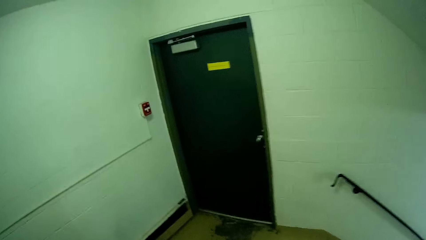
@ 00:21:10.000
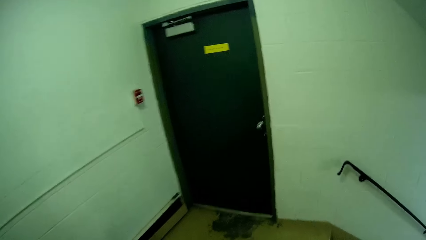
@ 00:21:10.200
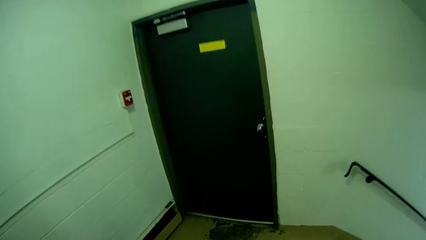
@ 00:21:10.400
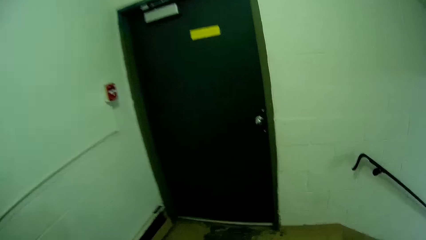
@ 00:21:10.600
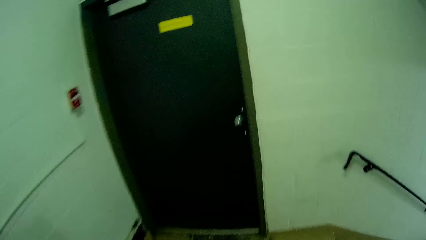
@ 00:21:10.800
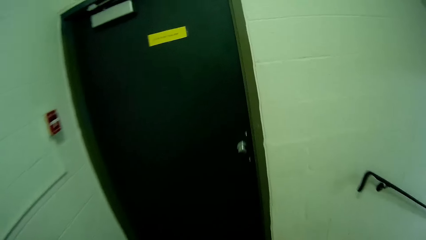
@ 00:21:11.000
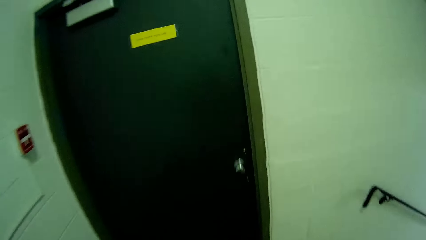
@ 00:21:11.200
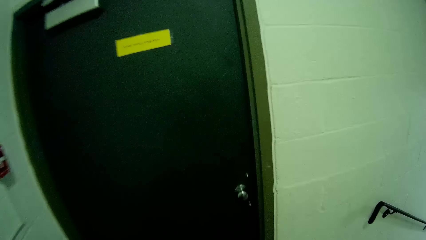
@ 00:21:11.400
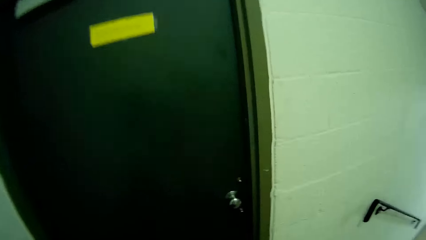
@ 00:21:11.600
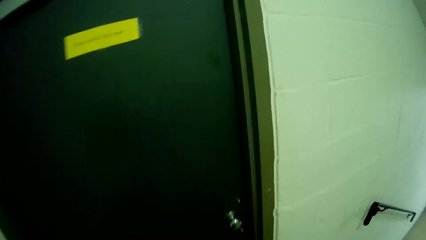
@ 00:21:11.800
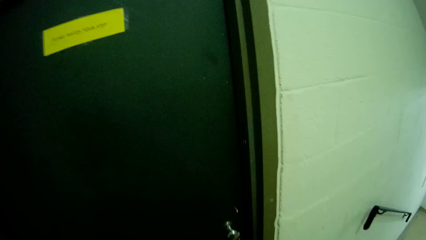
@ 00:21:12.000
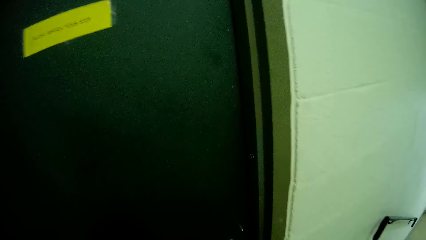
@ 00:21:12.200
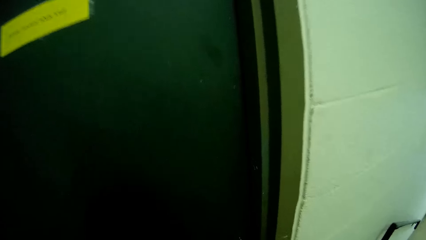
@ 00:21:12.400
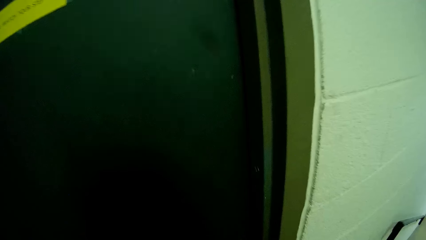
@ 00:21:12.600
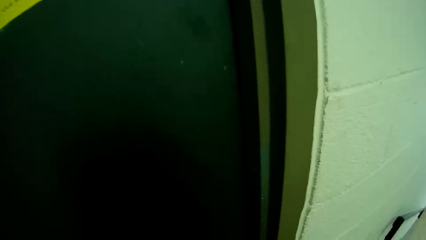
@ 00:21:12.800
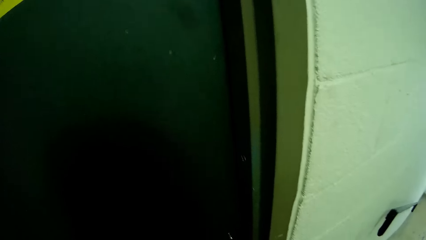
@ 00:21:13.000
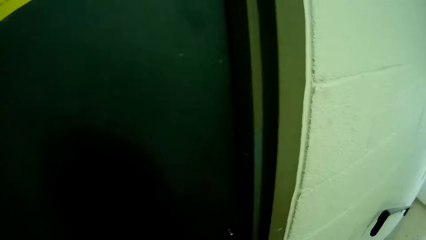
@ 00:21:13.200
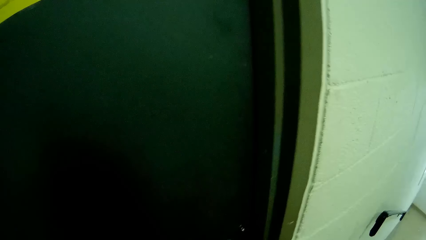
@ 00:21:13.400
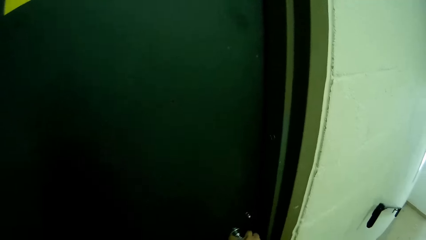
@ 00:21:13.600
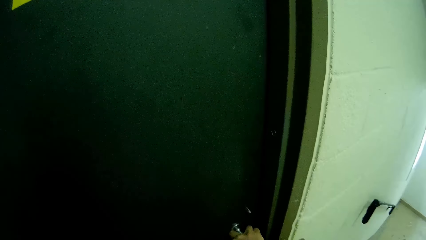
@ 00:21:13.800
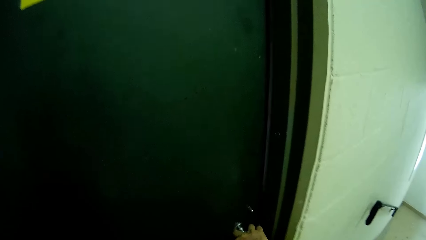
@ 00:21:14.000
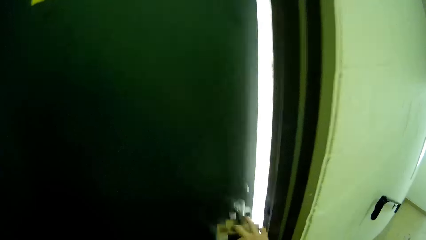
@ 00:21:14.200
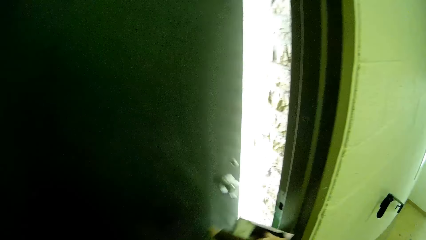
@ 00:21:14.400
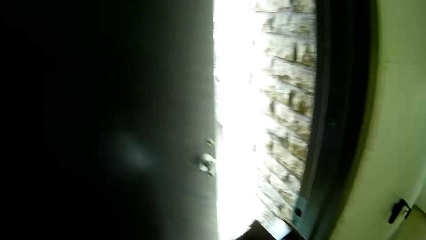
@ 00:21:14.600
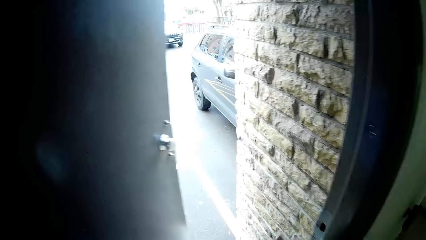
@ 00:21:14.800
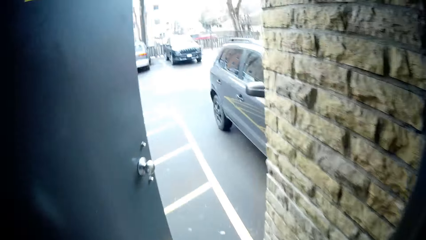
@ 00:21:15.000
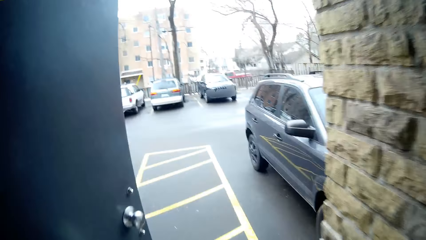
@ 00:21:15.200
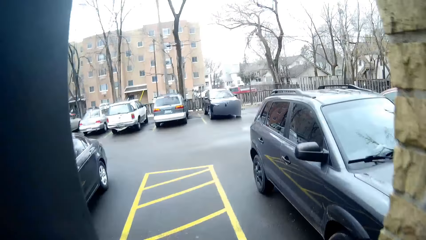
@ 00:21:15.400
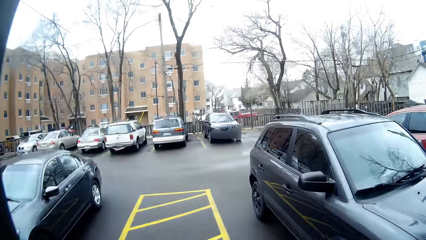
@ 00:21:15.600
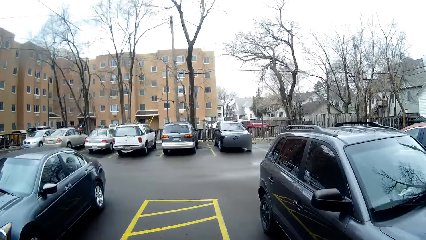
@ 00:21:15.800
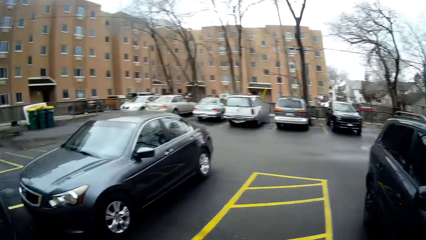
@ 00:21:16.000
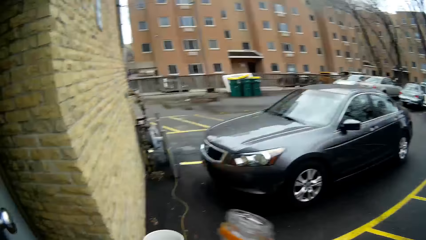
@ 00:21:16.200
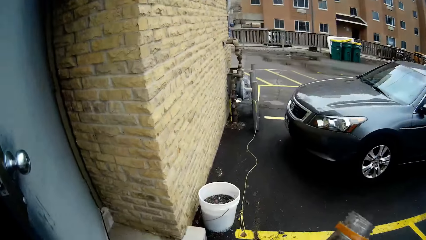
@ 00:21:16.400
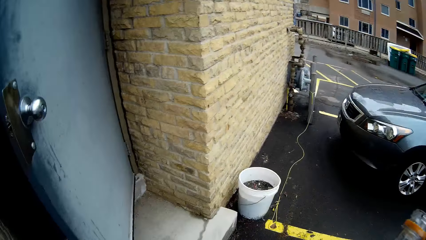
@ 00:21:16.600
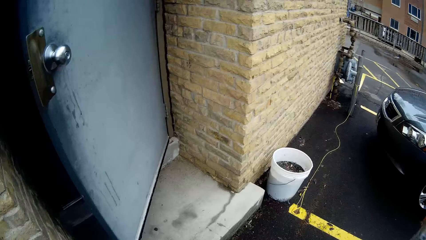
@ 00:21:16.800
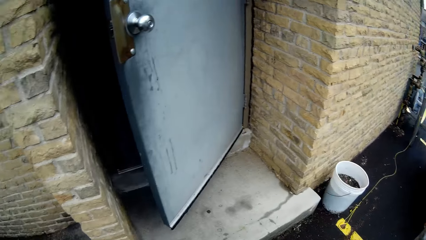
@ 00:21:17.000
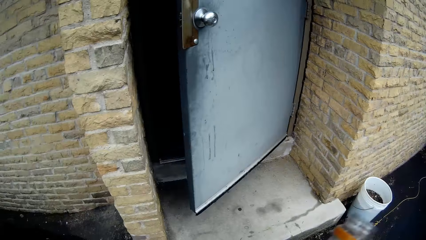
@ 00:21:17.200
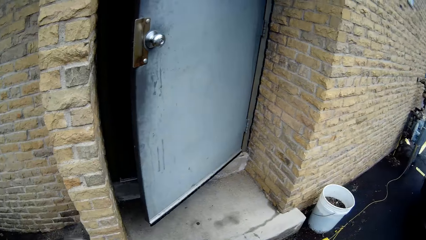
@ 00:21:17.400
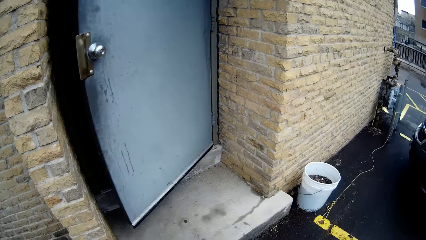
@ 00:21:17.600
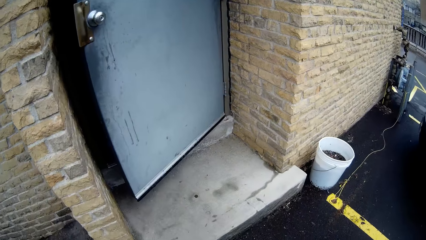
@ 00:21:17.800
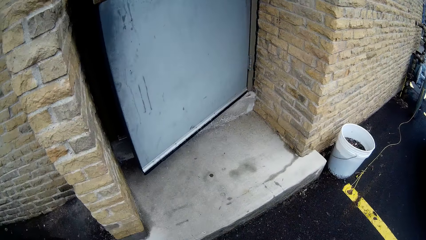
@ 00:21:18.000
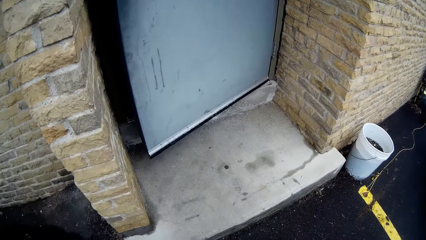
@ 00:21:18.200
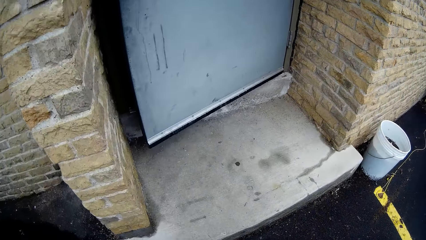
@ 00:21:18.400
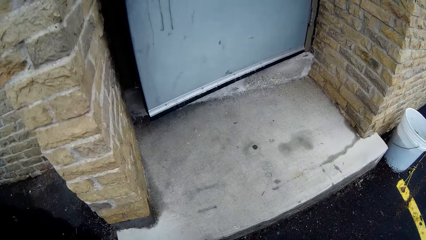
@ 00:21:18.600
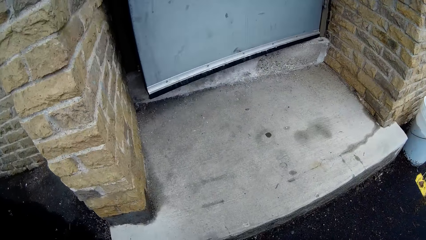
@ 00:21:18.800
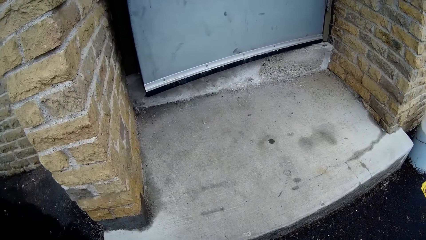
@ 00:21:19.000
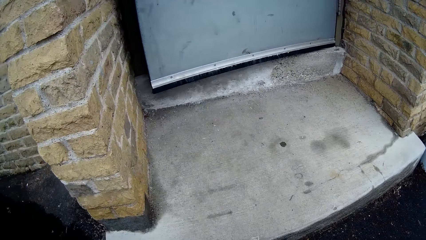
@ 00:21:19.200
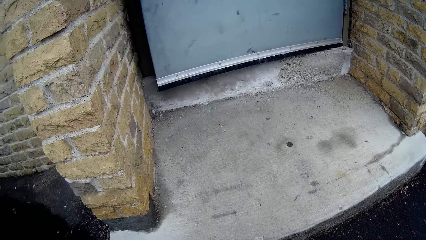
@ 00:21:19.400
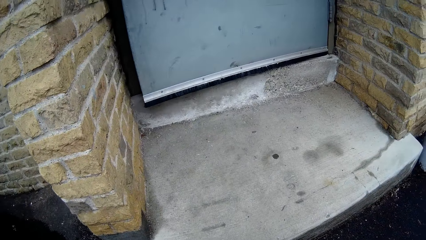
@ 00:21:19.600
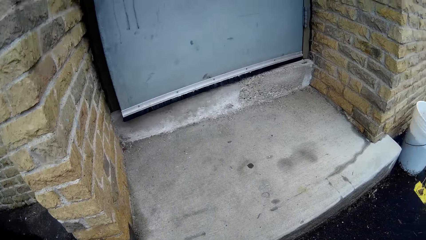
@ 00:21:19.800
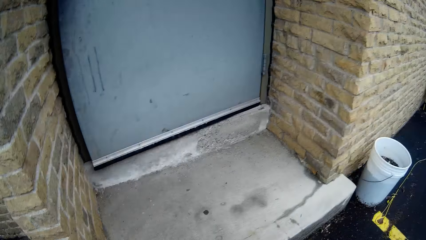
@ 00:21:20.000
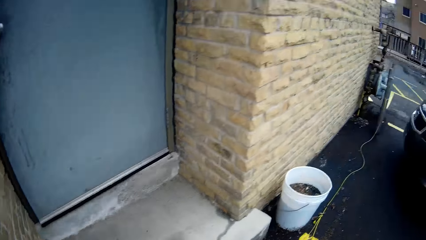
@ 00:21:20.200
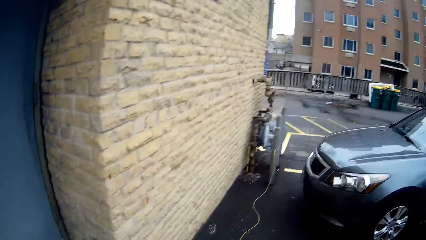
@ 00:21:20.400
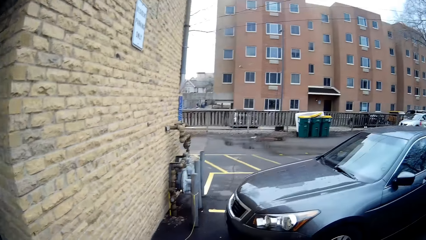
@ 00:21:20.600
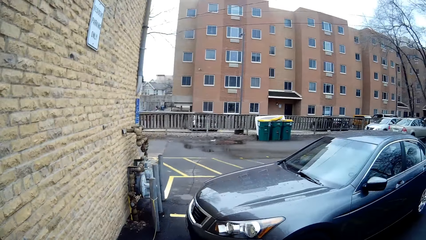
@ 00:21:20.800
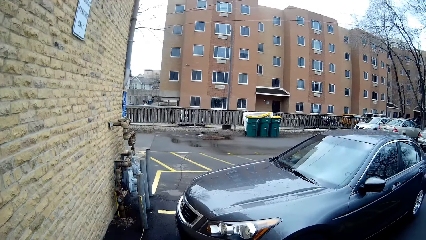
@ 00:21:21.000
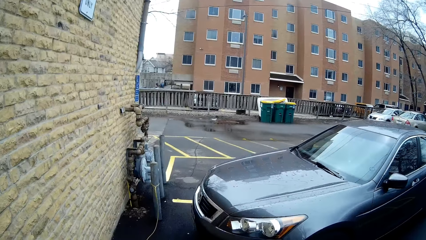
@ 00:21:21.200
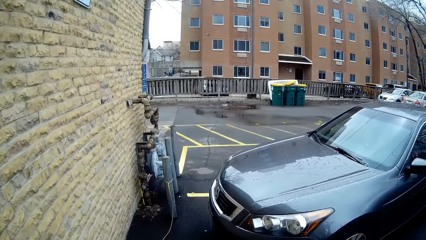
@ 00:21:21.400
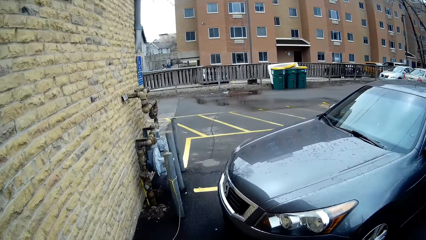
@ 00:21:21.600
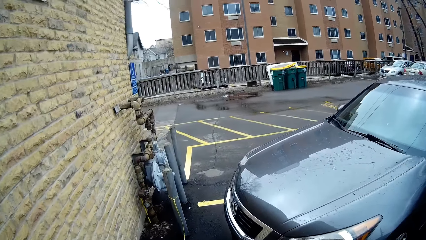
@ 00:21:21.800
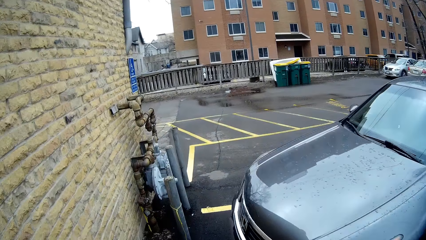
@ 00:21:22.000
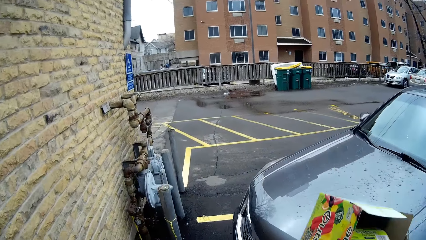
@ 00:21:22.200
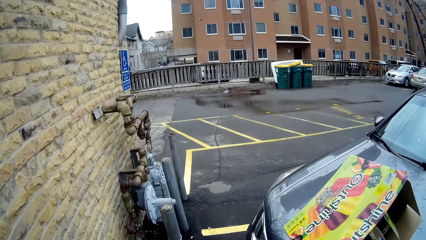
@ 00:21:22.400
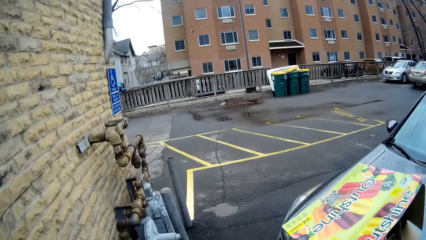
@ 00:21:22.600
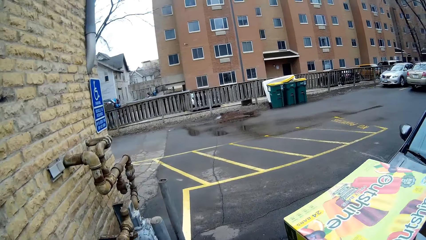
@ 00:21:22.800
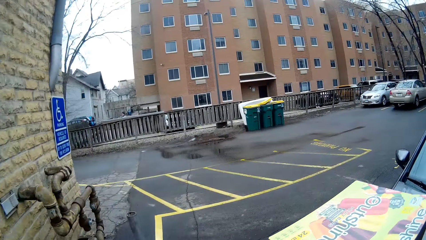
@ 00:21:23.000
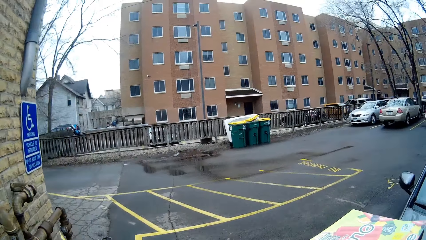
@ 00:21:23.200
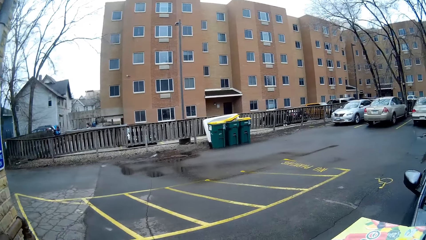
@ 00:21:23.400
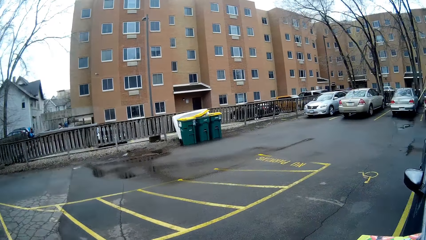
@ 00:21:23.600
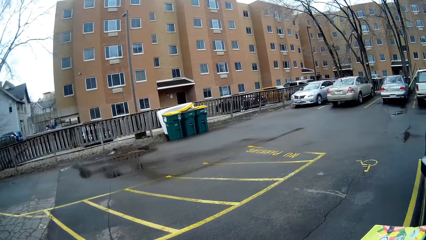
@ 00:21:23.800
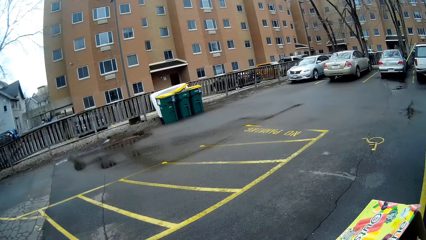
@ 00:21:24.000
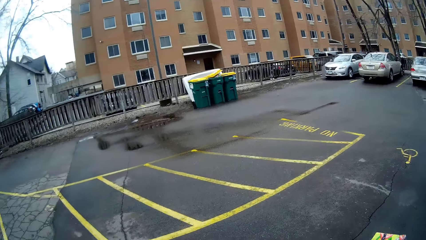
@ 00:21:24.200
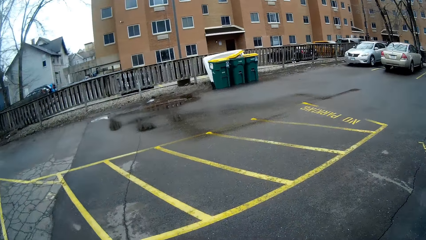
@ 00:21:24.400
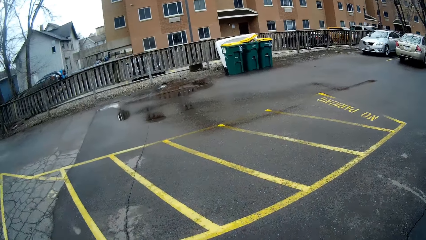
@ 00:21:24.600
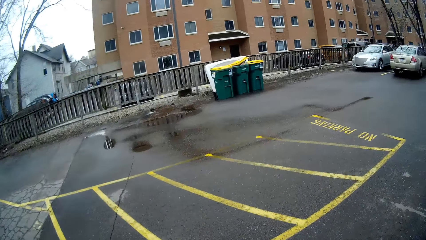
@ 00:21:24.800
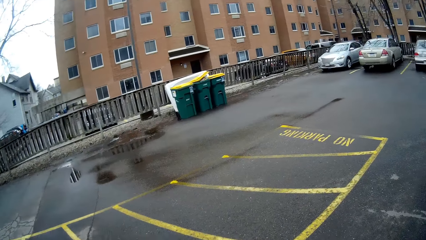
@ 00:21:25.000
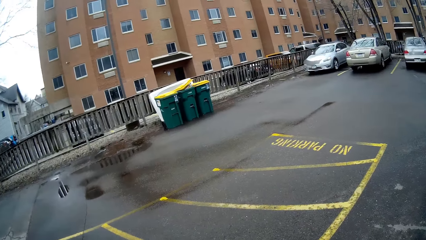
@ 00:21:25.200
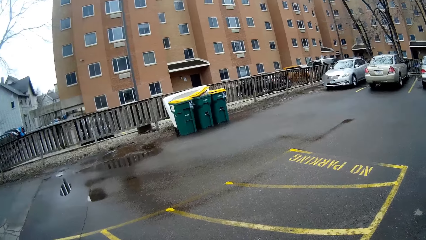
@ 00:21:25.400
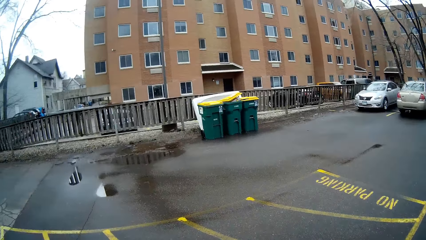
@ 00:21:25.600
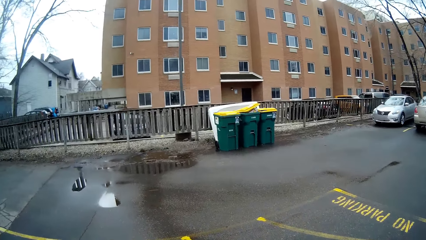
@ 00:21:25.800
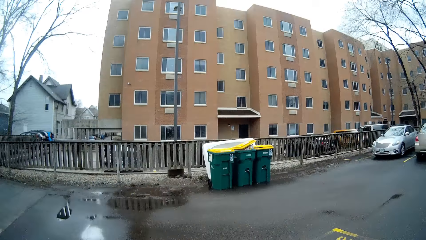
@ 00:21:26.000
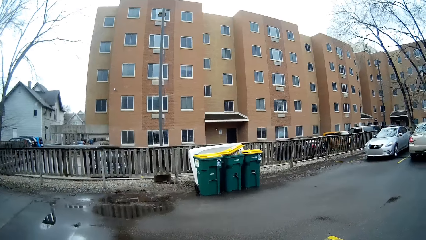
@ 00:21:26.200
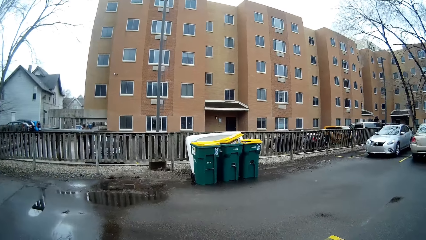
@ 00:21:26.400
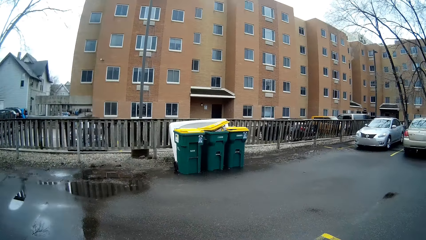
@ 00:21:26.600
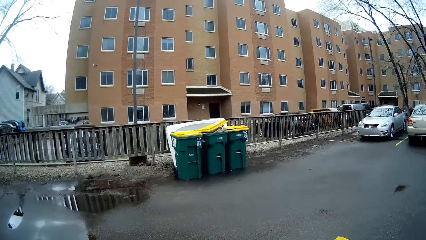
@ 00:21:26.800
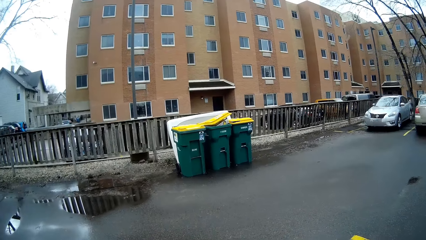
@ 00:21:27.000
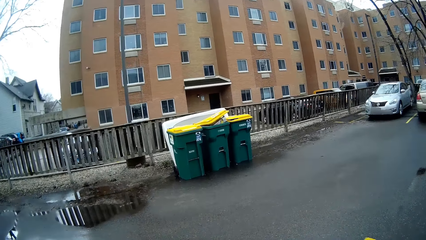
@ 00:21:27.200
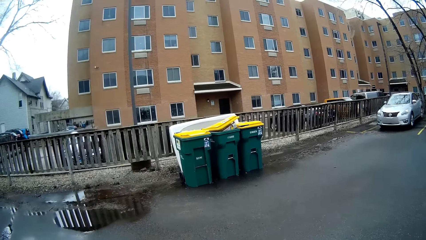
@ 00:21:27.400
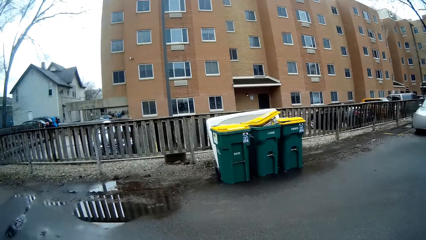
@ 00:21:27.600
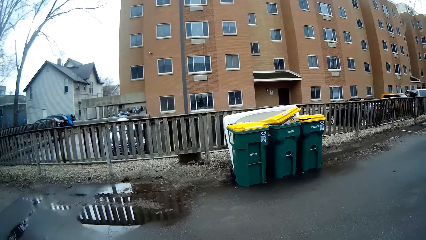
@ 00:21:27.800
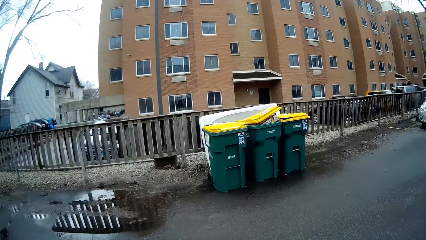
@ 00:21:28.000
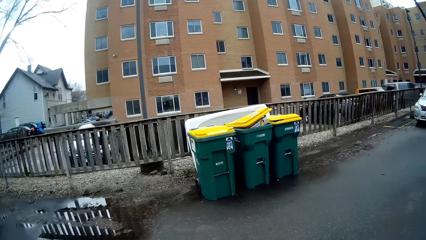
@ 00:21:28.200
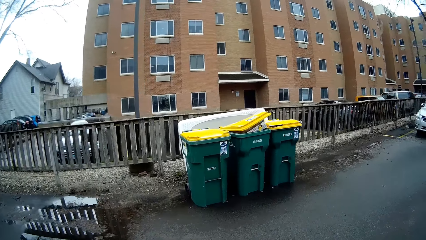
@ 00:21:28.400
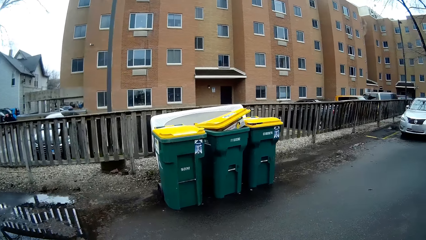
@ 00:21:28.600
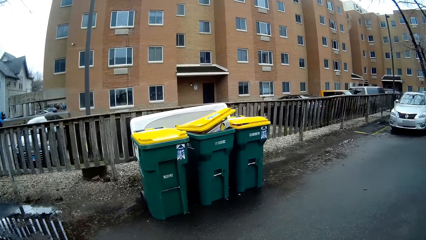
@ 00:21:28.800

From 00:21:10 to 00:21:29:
The camera wearer opens another door with his right hand. He walks through the door. He turns. He walks towards a waste bin outside the house.
